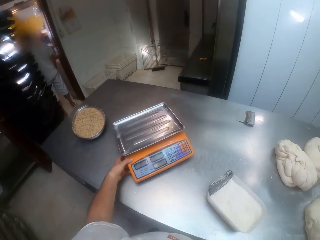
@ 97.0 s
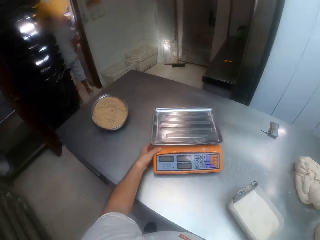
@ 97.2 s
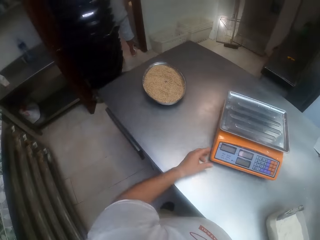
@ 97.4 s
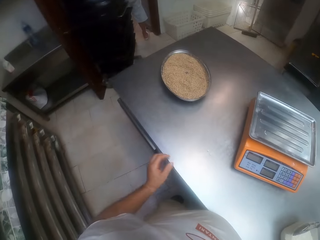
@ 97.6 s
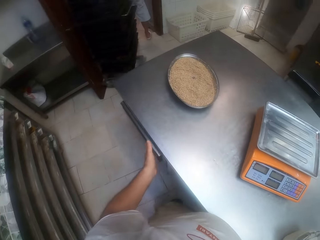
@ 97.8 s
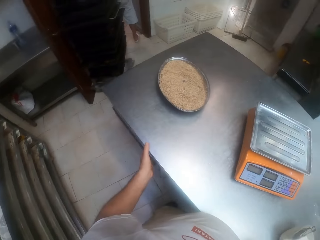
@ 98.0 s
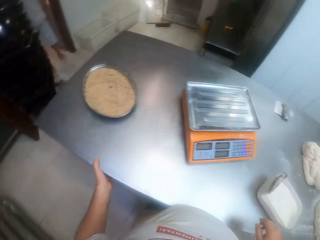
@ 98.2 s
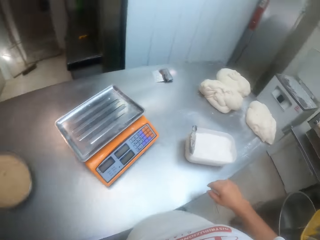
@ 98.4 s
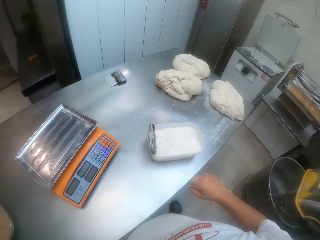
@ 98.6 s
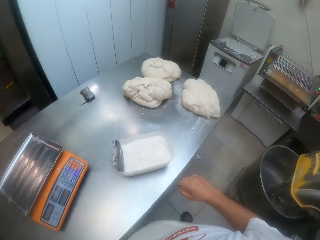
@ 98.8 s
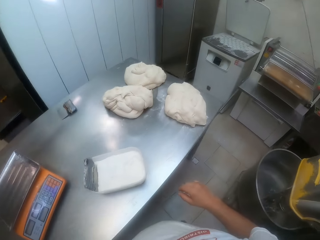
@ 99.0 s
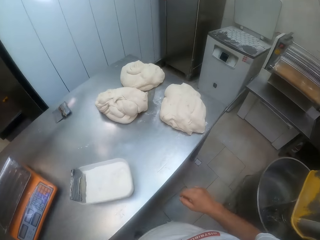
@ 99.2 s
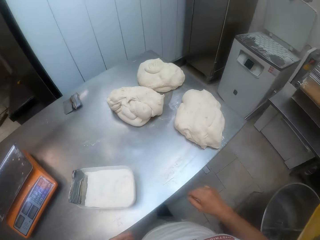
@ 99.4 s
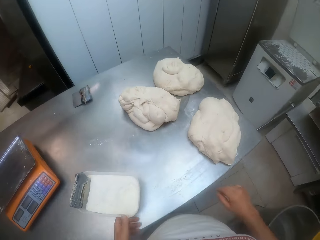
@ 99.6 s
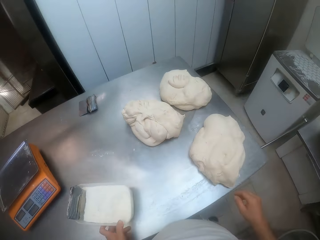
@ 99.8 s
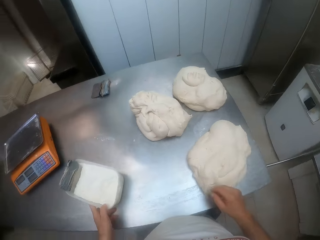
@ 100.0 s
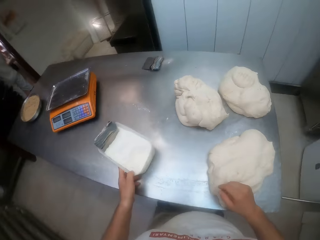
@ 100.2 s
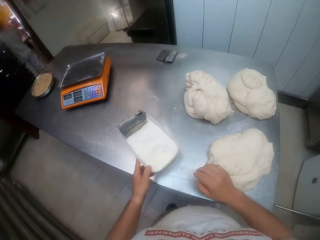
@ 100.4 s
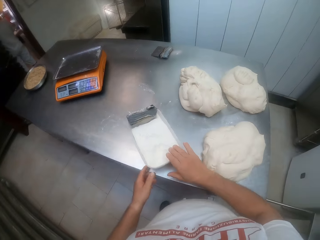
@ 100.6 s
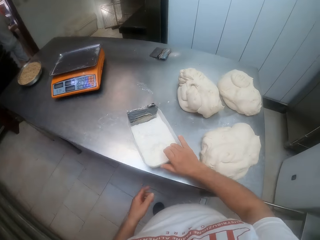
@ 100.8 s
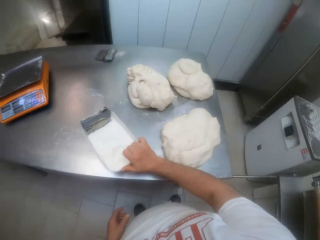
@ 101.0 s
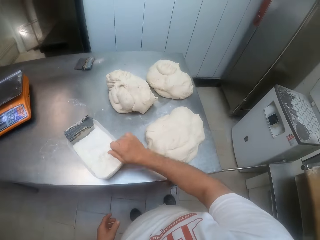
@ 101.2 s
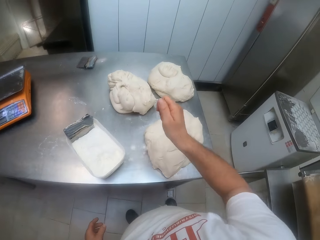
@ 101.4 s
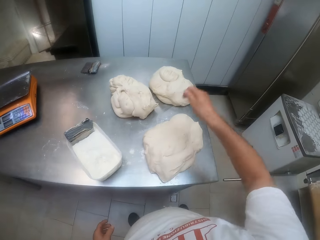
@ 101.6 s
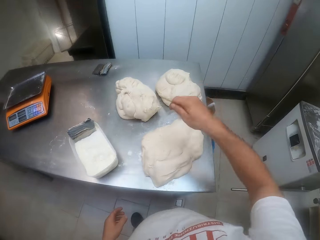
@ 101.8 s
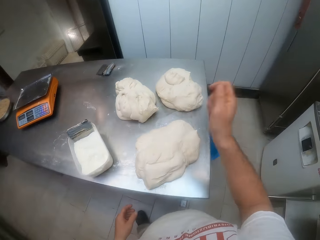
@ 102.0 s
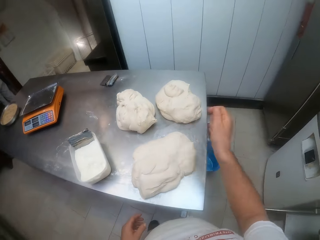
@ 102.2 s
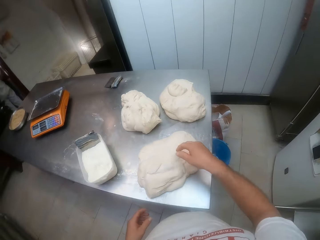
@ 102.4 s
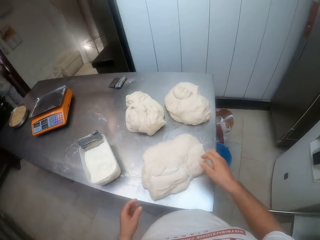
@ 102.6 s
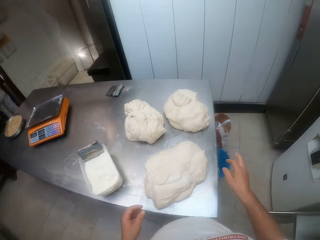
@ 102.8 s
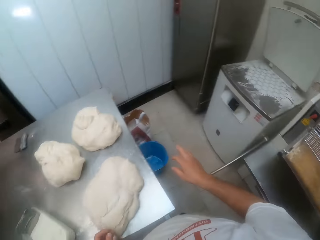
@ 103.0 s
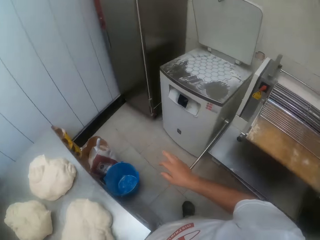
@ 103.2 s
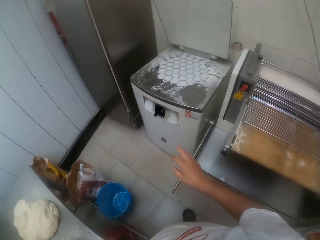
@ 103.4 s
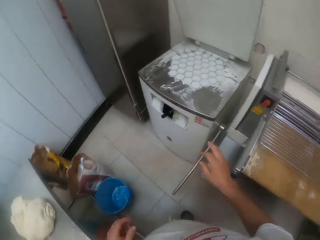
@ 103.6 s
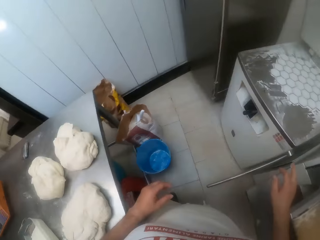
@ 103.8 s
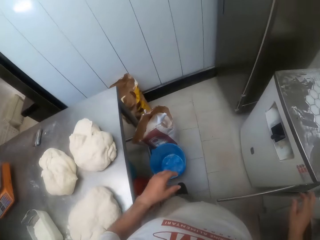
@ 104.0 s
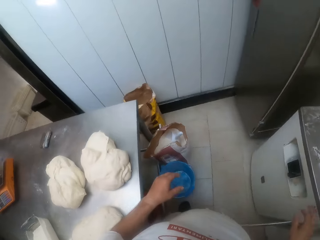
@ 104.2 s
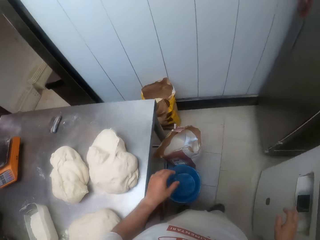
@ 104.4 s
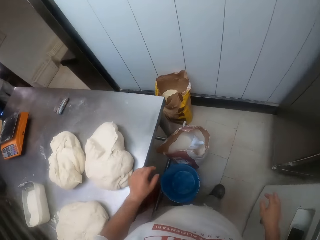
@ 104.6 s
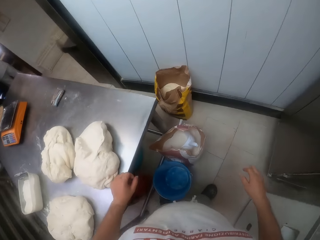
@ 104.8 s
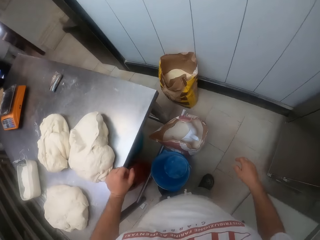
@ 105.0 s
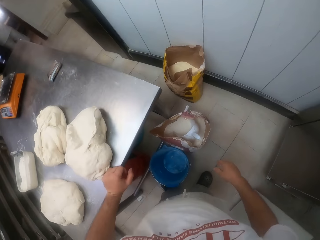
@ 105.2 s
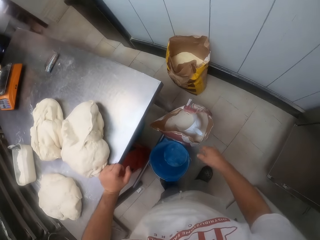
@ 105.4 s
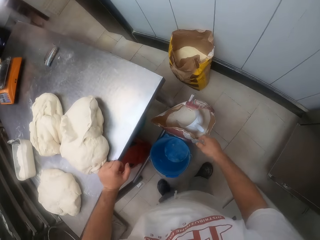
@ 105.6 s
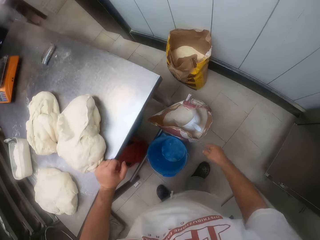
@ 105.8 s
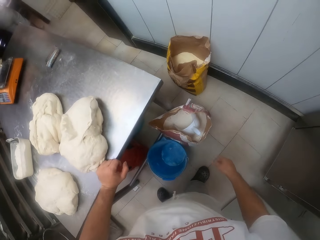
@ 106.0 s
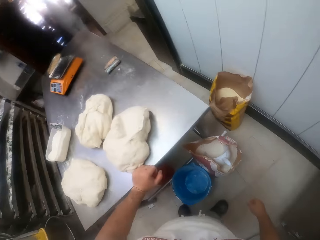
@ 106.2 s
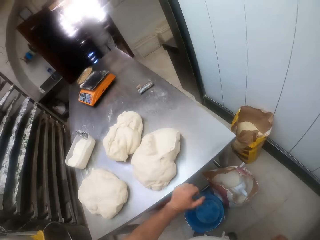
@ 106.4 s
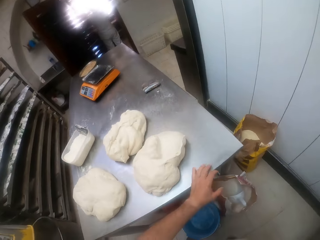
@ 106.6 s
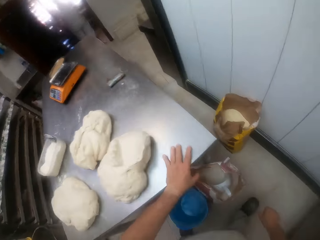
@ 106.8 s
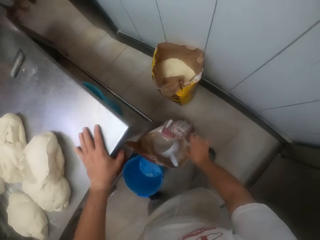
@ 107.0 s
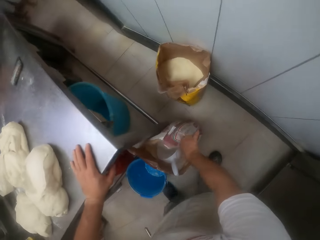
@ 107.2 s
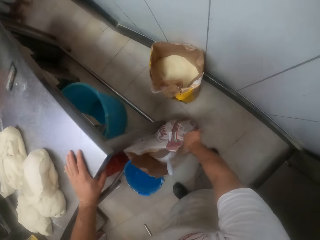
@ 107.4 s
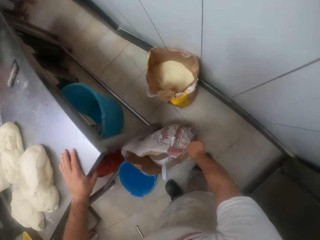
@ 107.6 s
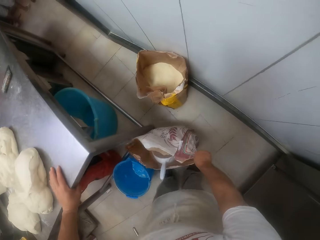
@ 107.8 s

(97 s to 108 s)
The camera wearer adjusts a baking scale on the table. He turns around the table. He pulls a container of flour on the table with his left hand. He puts his right hand in the container of flour. He sprinkles flour on the dough with his right hand. He moves his right hand. He walks around the room. He places his left hand on the table. He drags a bag on the floor with his right hand.

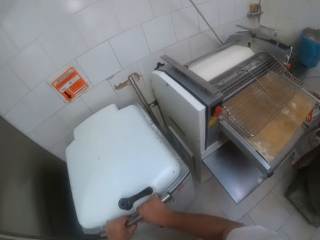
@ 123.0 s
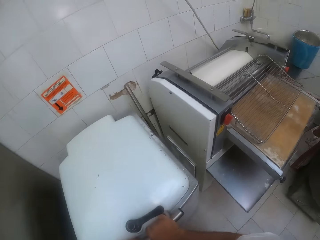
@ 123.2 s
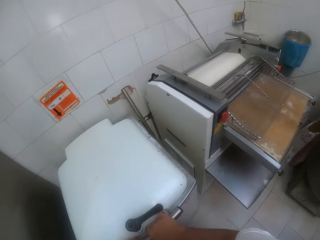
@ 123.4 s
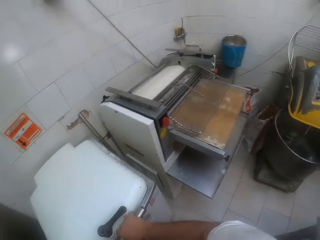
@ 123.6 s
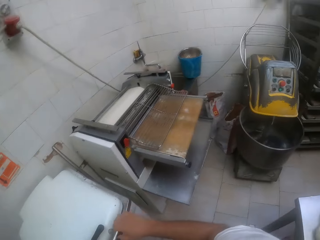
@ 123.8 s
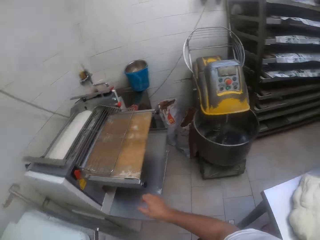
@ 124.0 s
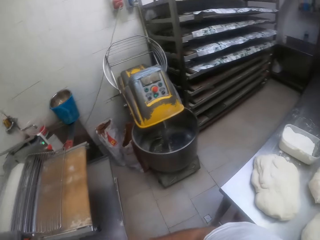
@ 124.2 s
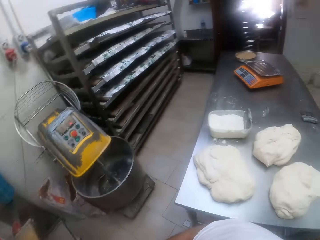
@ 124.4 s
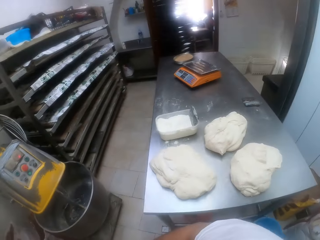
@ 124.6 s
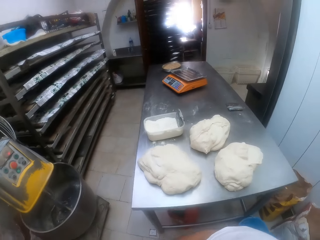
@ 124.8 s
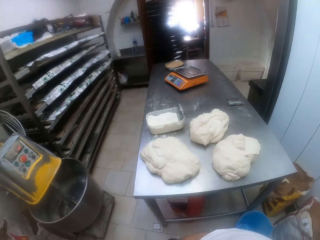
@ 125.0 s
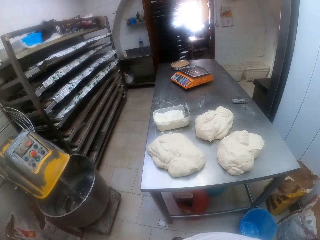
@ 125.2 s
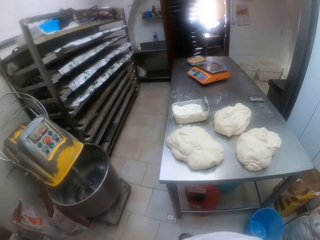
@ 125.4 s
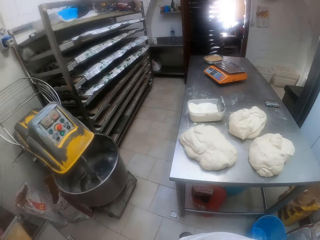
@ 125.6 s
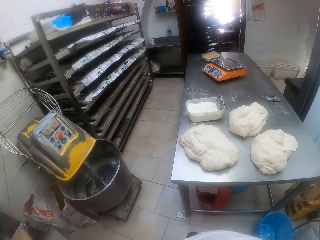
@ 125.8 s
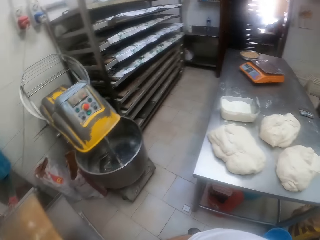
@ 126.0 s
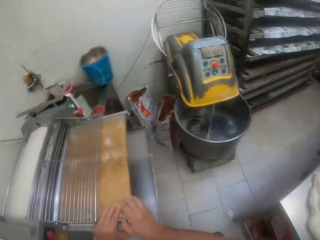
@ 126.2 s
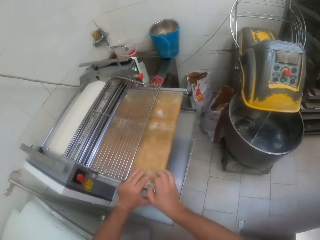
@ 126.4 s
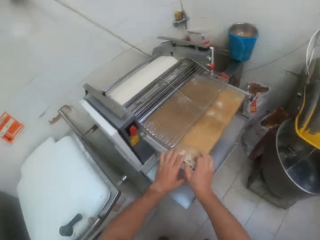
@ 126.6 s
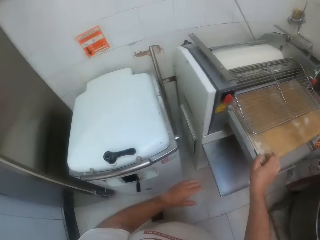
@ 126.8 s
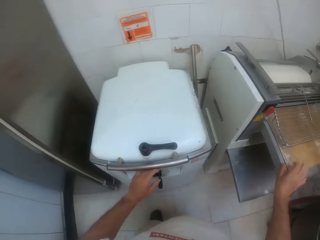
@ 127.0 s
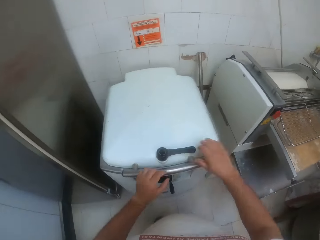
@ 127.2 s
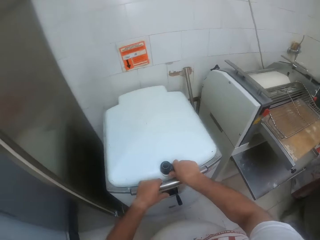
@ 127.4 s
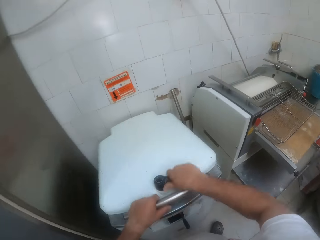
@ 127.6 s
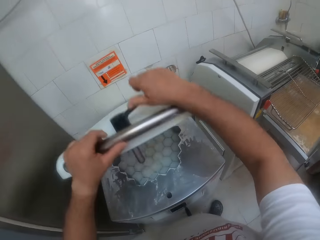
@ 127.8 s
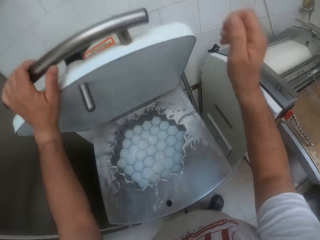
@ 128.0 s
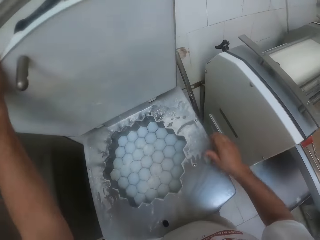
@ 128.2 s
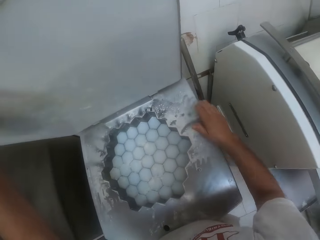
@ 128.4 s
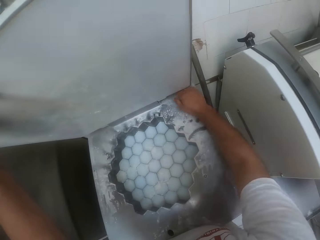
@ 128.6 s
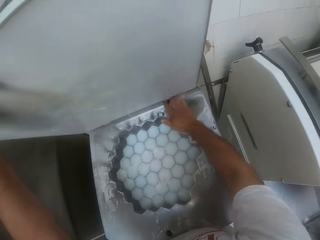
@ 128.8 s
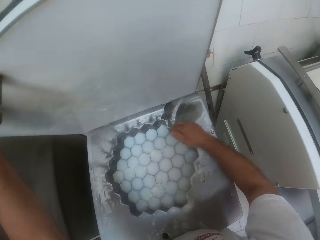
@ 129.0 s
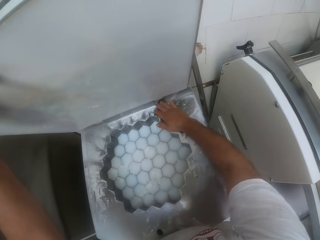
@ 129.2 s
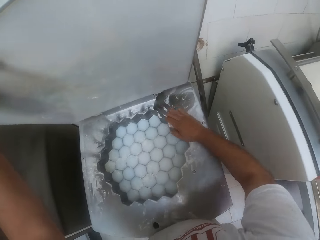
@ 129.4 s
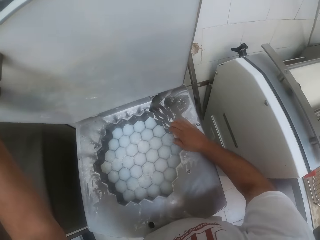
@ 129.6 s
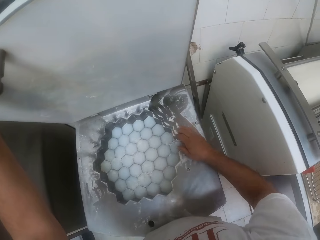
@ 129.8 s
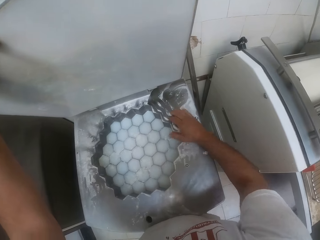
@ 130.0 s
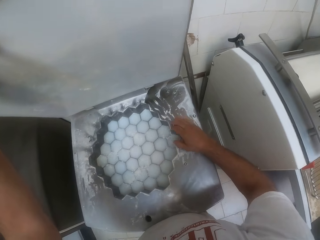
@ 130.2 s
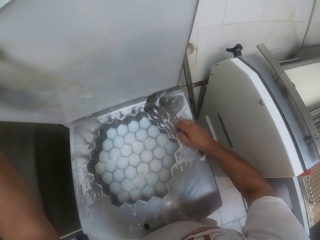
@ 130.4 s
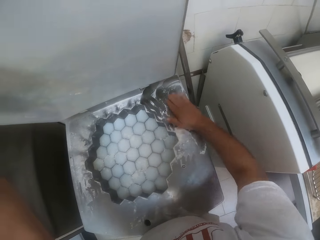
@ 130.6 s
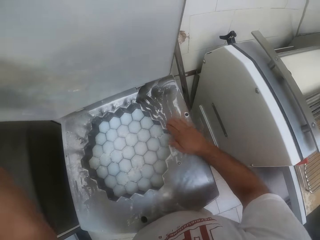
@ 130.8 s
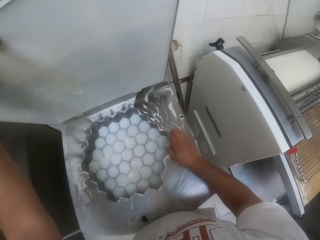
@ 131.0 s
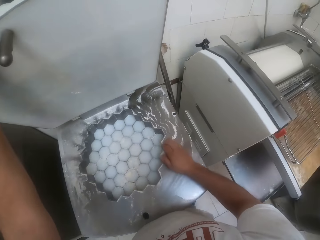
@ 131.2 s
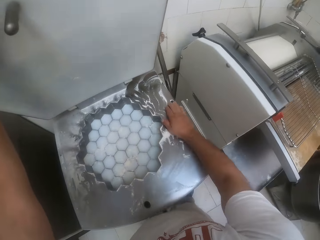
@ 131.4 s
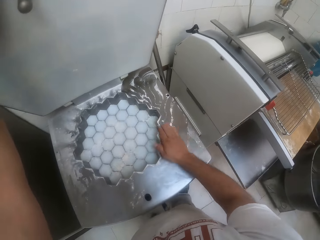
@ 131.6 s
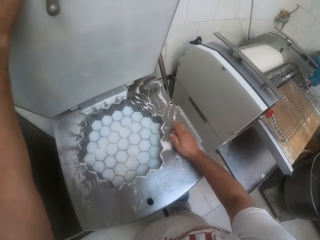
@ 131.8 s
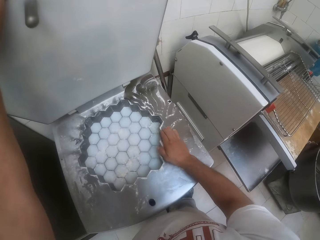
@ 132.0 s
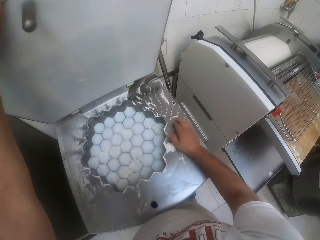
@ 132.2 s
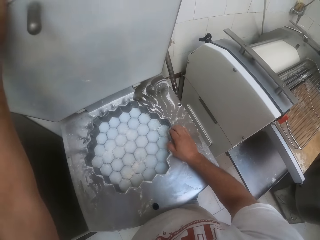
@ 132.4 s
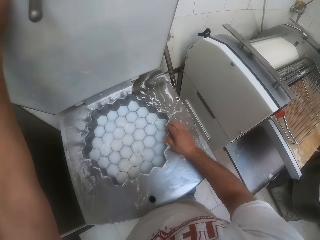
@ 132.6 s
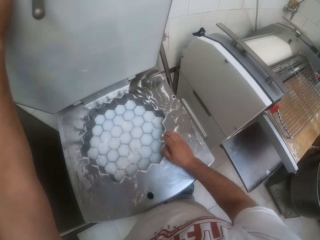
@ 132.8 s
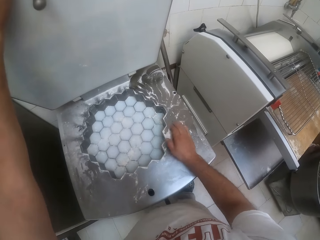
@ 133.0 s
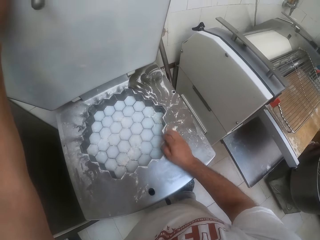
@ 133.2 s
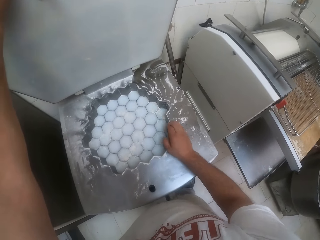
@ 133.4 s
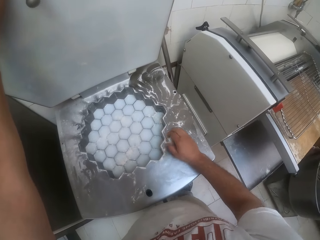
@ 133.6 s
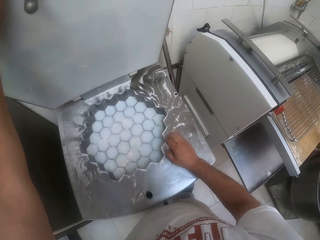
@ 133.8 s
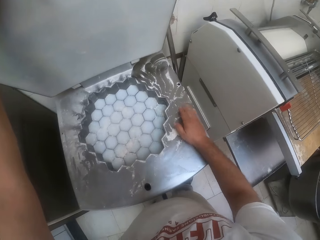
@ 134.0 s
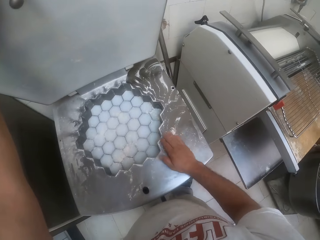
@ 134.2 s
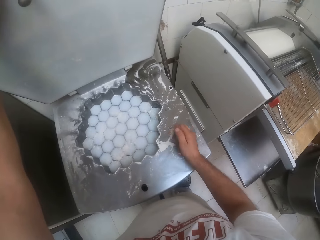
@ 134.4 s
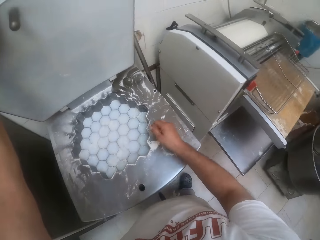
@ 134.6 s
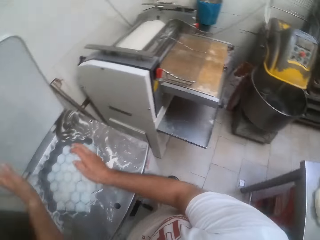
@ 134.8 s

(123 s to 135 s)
The camera wearer turns around the kitchen and looks around the kitchen. He places both hands on a dough roller machine. He holds the lid of the dough shaping machine with his left hand. He turns a knob on the dough shaping machine with his right hand. He opens the lid of the dough shaping machine with both hands. He removes flour on the dough shaping machine with his right hand.
